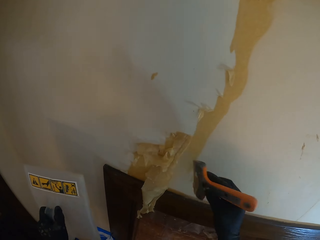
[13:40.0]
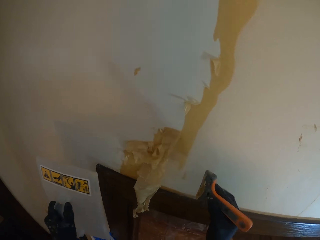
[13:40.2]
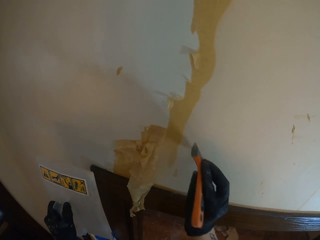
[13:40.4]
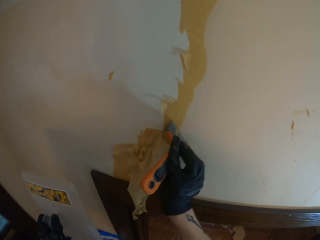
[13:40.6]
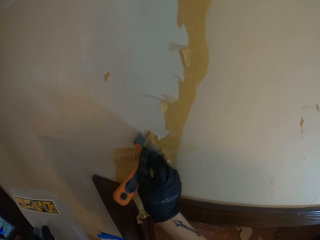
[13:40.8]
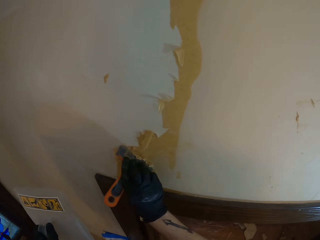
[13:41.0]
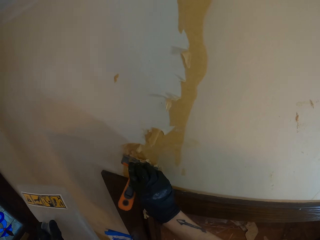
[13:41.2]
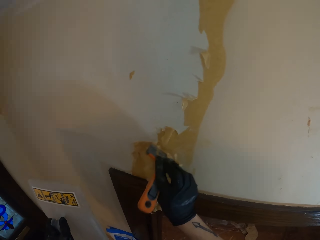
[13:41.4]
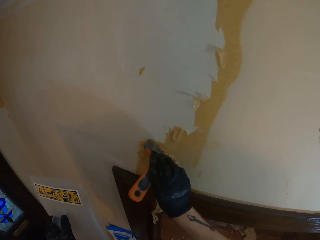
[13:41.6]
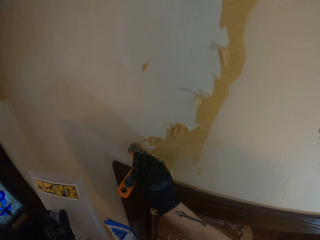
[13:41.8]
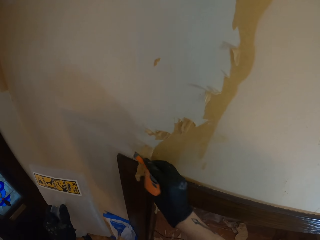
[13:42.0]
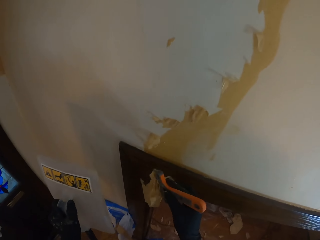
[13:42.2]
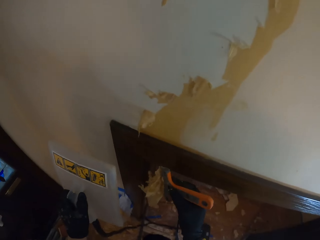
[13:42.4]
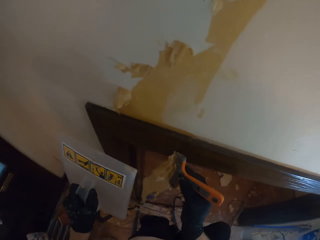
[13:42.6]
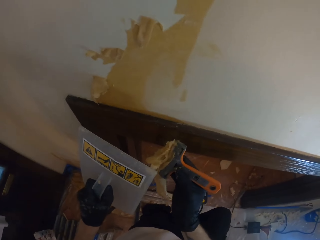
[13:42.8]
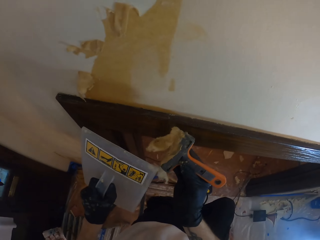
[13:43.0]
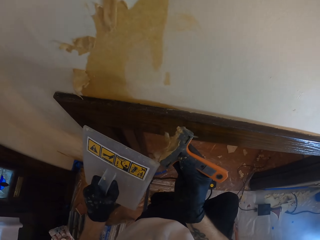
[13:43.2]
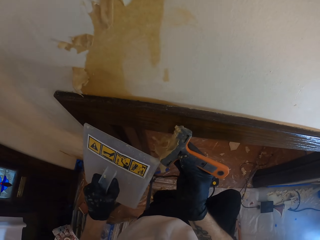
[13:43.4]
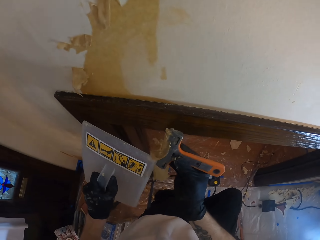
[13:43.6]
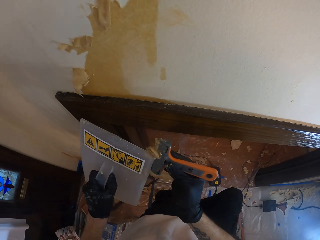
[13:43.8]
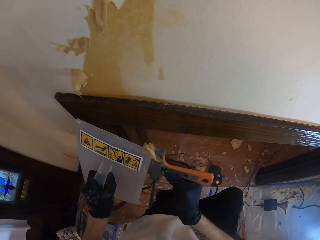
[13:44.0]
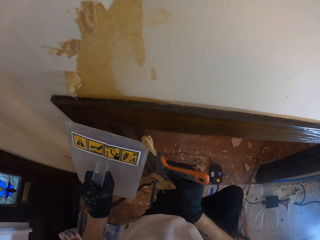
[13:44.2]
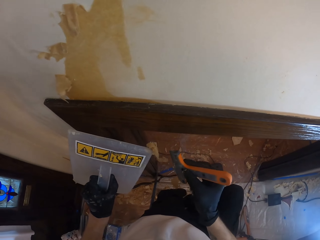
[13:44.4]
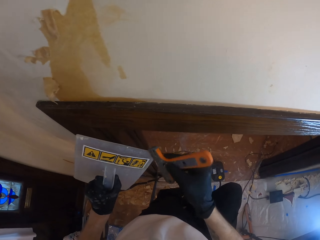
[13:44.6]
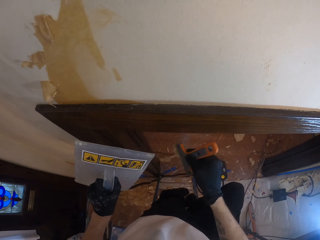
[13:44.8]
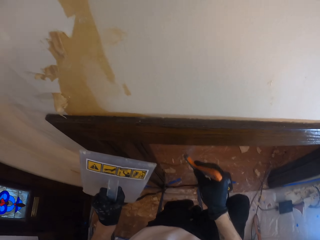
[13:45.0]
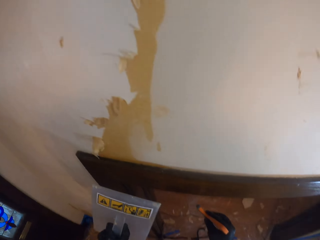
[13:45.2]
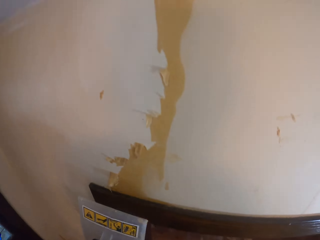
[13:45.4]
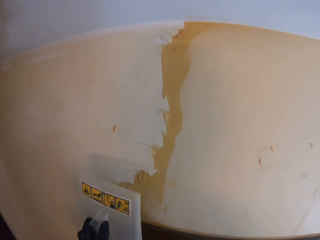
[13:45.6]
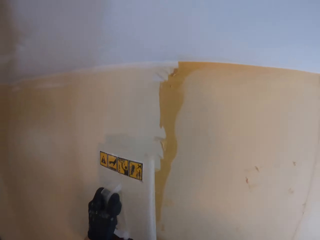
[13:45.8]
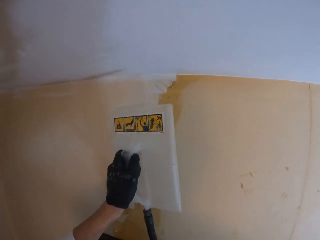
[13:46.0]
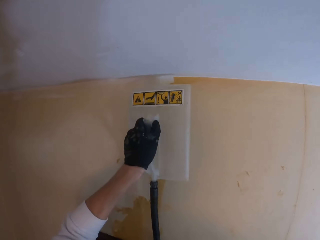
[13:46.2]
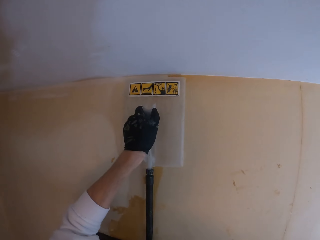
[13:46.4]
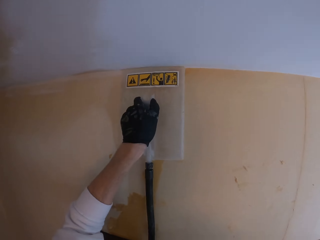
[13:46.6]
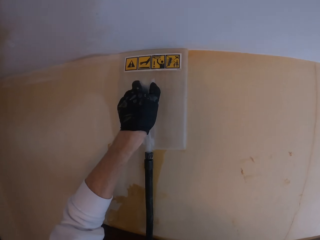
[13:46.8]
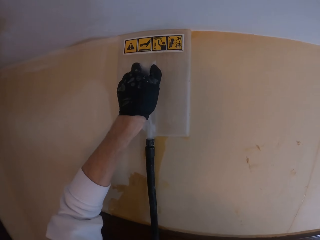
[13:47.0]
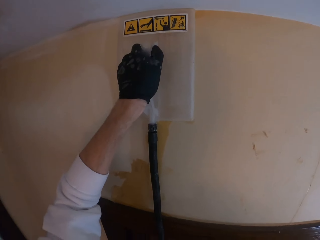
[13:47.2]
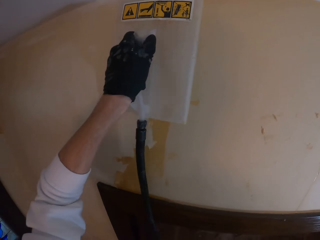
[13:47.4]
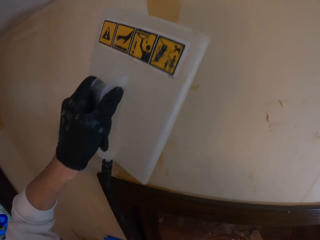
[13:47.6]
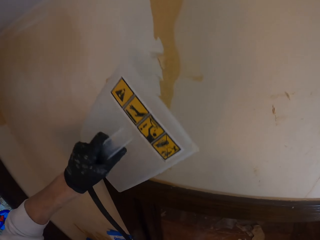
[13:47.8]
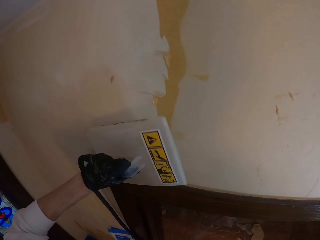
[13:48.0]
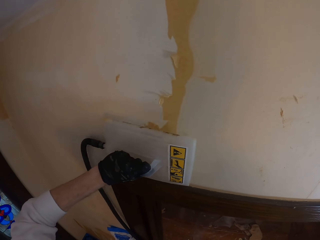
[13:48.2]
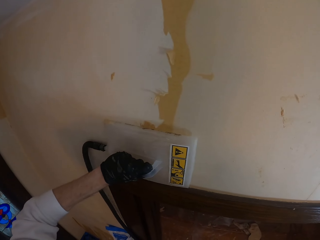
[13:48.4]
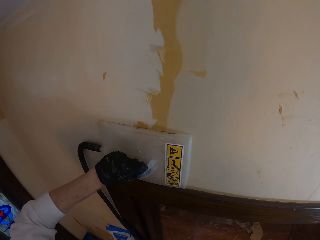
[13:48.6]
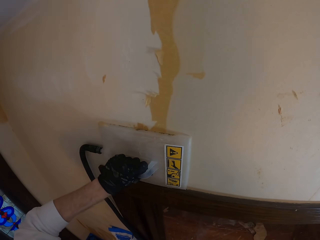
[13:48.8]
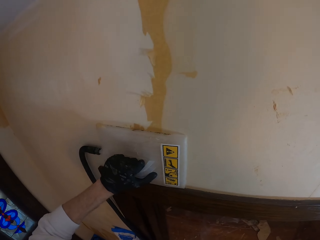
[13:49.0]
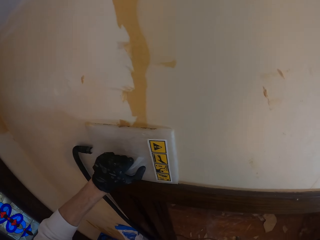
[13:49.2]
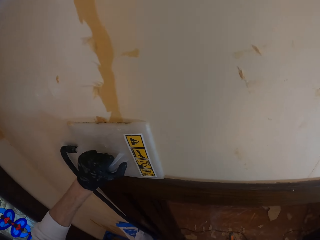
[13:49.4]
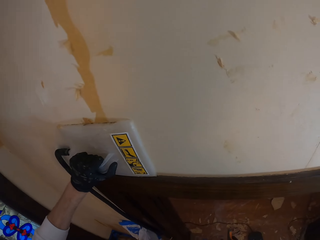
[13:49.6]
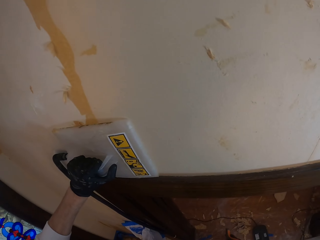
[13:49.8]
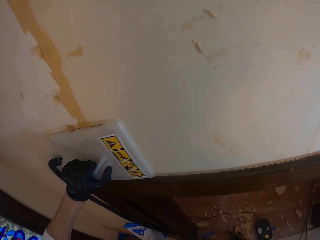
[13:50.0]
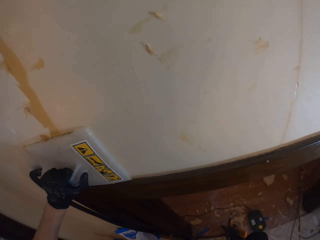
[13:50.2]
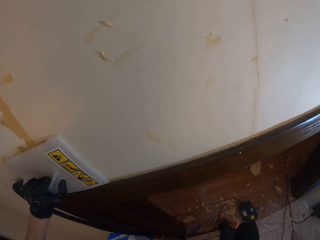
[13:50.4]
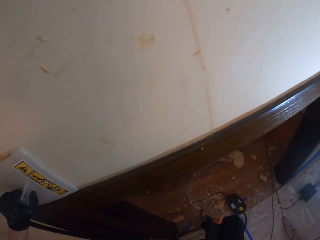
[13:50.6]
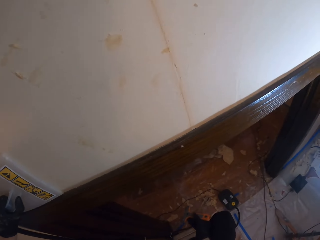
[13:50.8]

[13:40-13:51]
The camera wearer wipes the wallpaper scraper with the wall steamer. They steam the wall with the wall steamer. They steam the wall painting again.

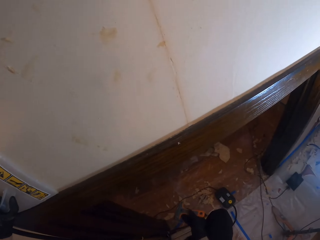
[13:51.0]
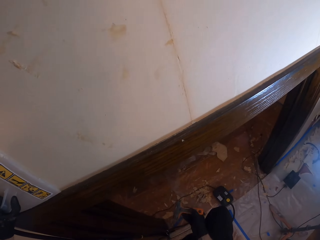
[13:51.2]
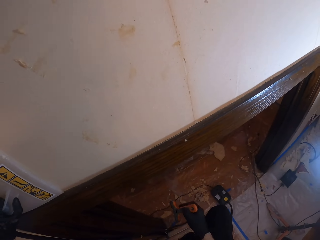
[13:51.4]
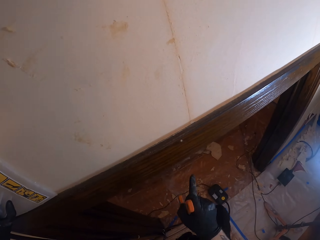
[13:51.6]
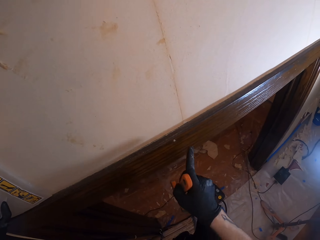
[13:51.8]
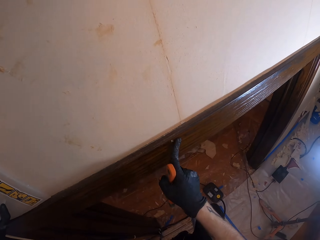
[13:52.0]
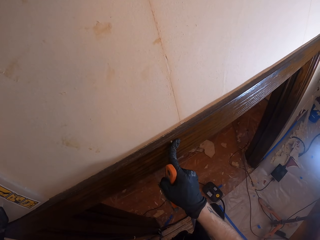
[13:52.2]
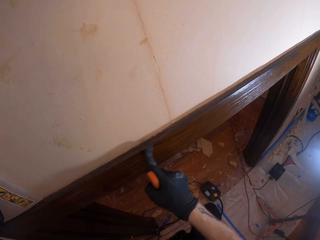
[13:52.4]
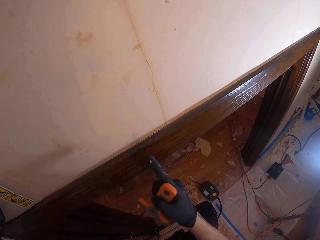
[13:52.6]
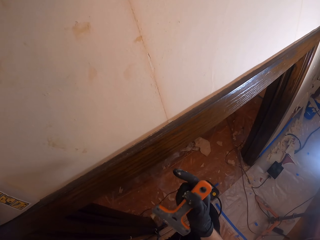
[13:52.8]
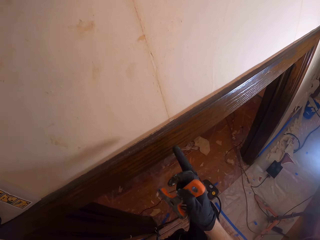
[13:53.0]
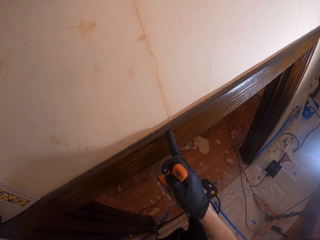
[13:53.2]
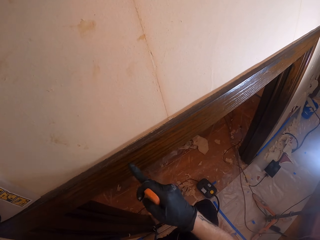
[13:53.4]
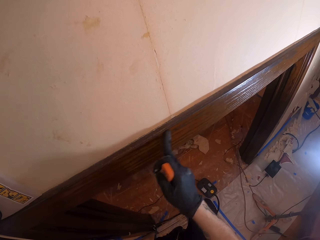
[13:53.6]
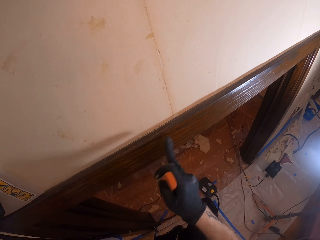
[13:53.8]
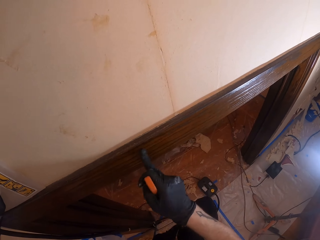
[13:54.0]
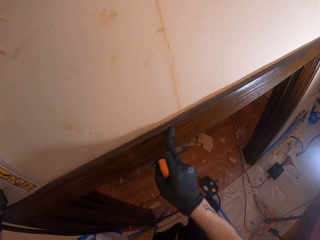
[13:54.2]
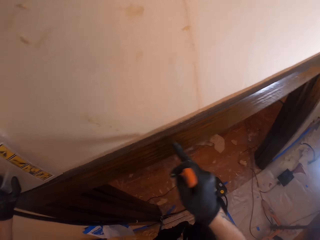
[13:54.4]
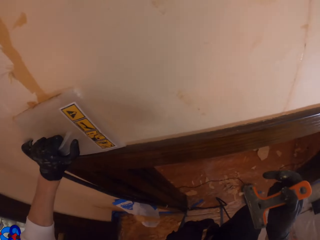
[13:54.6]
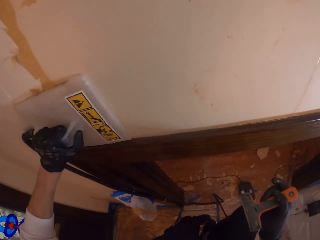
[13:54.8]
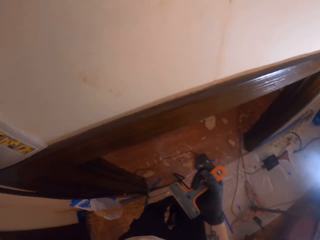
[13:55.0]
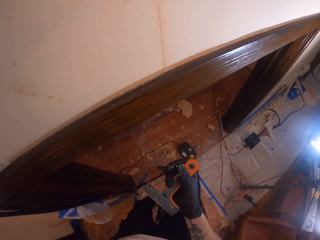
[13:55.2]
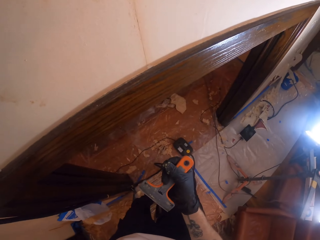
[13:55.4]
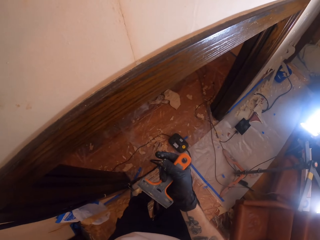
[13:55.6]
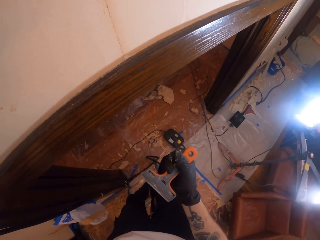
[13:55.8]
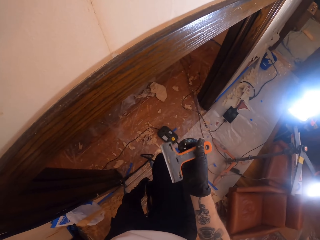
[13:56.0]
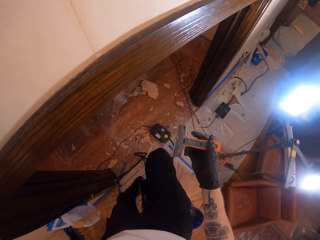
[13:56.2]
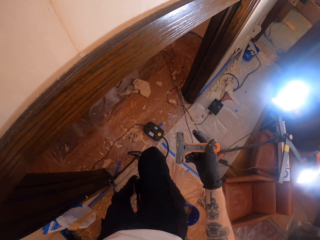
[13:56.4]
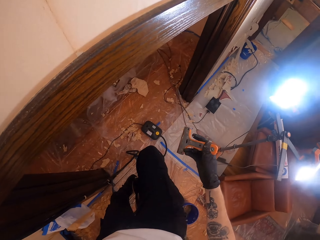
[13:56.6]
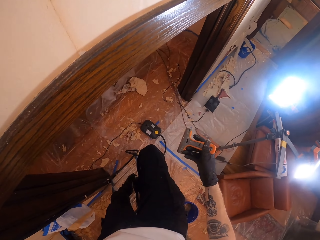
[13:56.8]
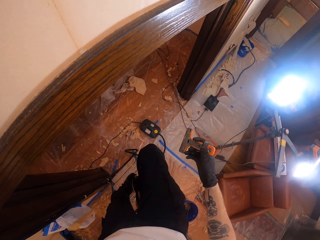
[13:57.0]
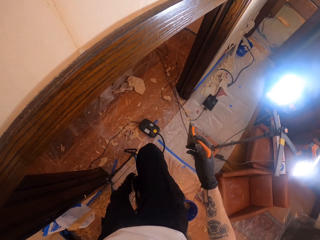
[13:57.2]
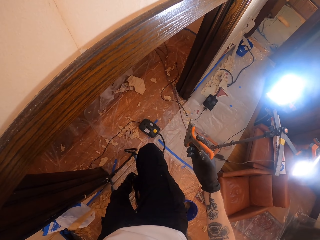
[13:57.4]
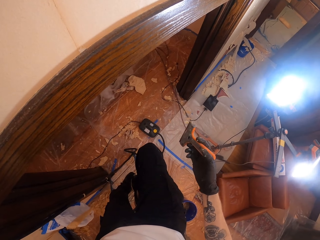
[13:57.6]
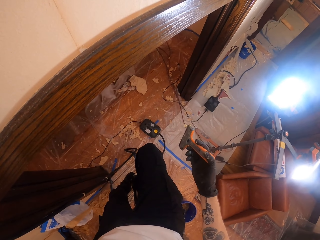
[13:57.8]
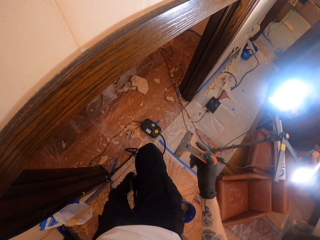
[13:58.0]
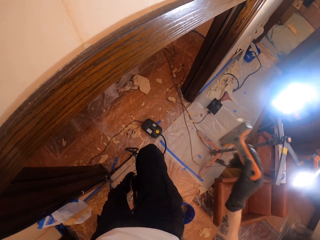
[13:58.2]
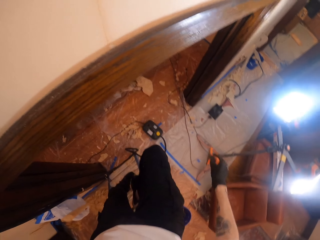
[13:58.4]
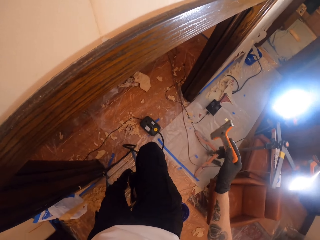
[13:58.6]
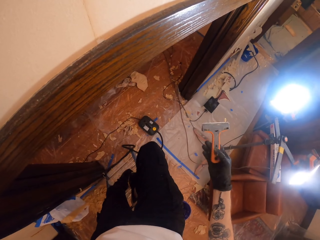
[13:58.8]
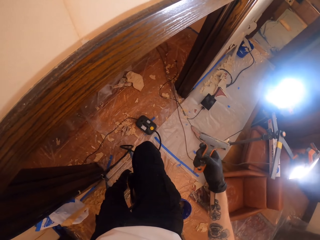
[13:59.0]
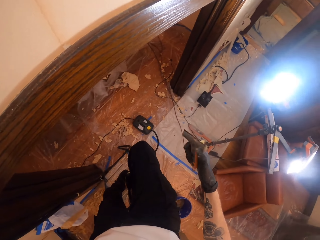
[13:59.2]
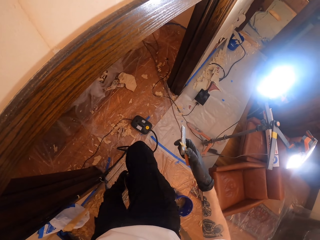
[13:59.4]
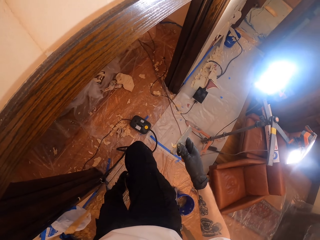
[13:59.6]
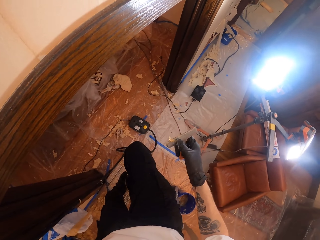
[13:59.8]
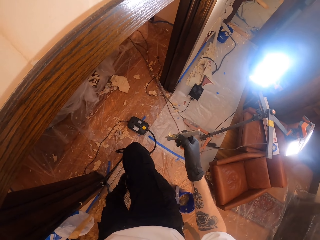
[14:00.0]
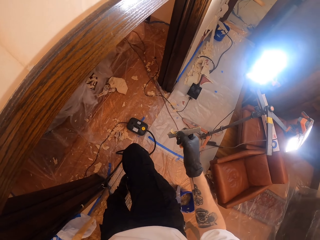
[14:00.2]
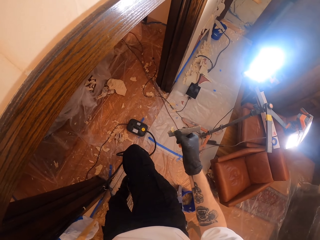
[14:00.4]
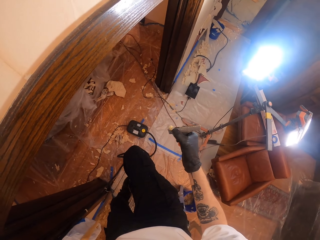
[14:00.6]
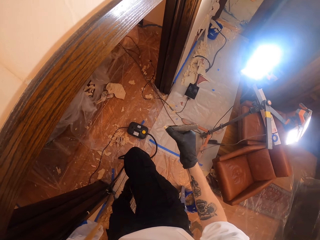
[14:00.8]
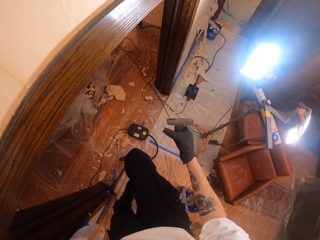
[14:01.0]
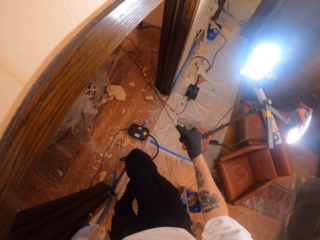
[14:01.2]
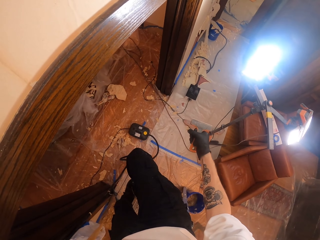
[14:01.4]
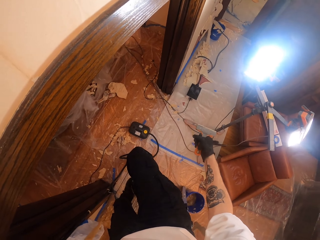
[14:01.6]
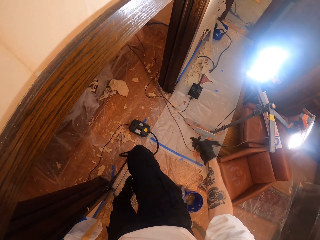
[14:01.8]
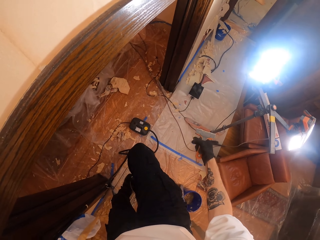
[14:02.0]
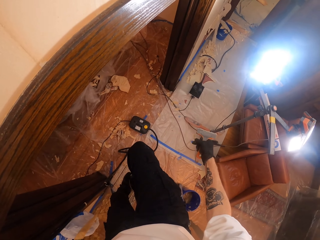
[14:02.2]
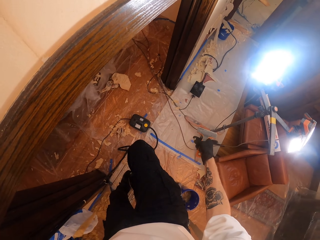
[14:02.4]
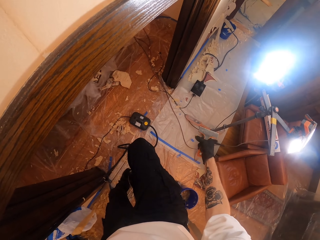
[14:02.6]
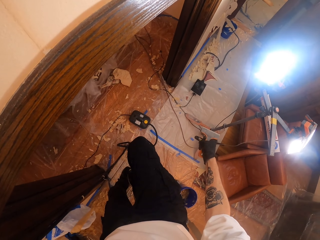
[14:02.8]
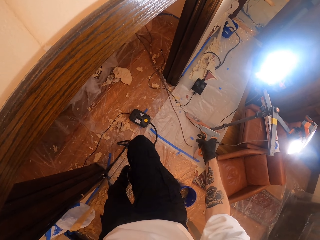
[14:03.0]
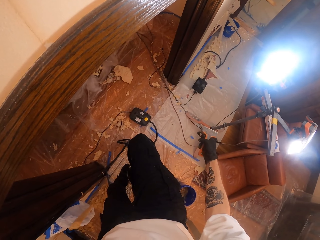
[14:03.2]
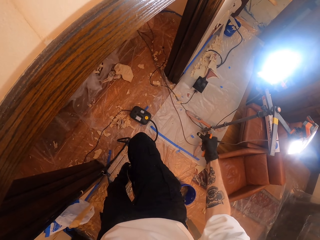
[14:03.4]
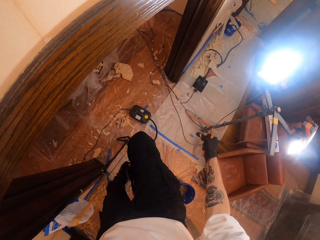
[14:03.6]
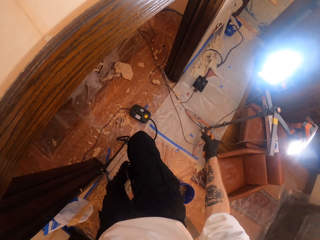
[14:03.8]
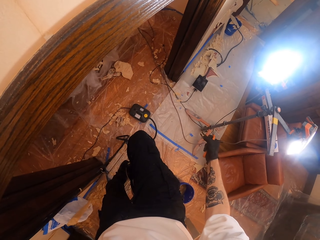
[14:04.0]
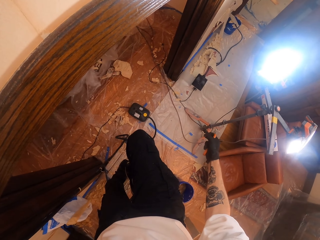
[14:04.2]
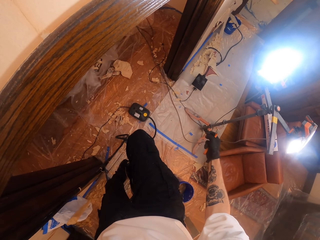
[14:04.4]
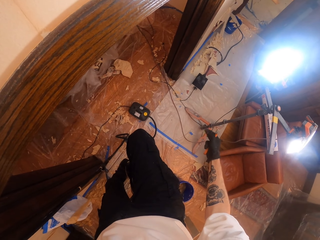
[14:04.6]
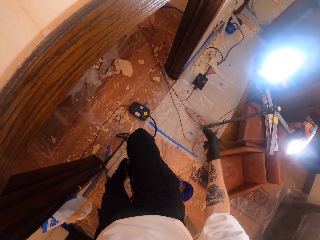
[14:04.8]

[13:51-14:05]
The camera wearer slides his right fingers across the wall frame. He wipes the wood with his hands. He looks at his right hand. He removes the excess paint from the scraper with his hand.
